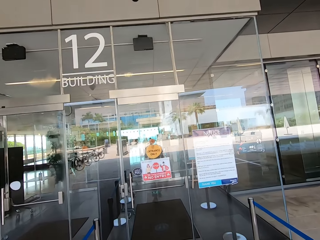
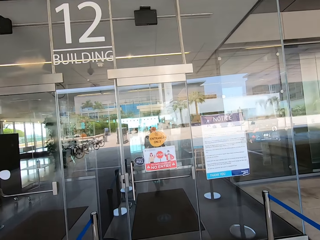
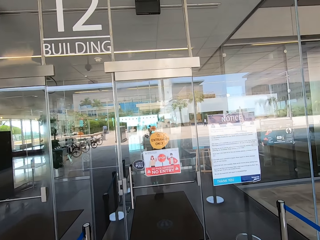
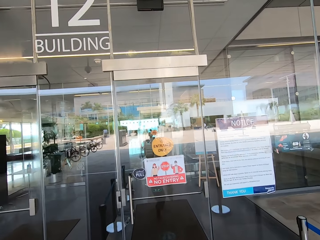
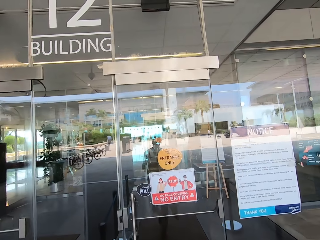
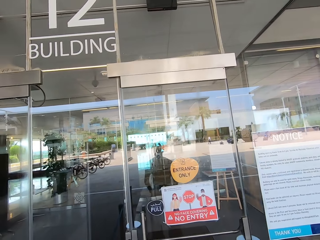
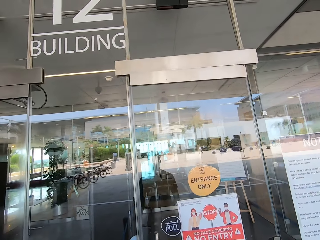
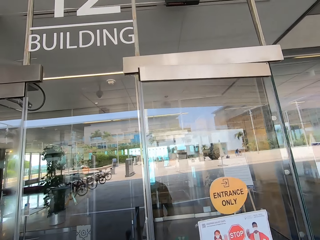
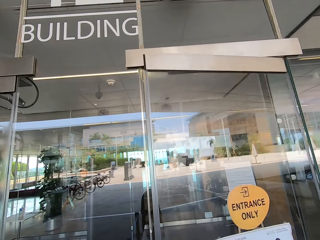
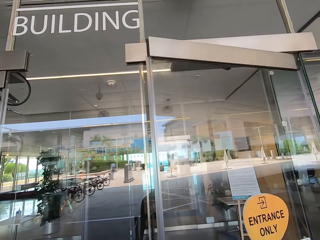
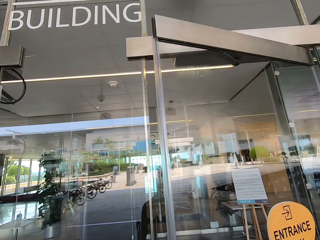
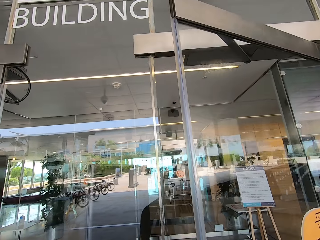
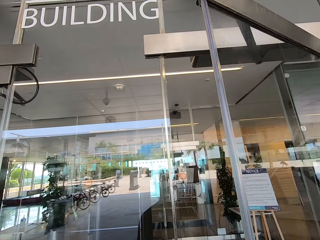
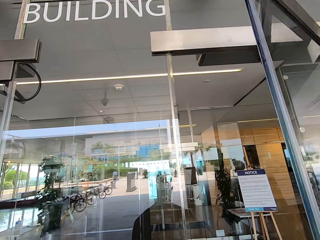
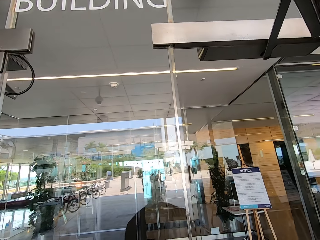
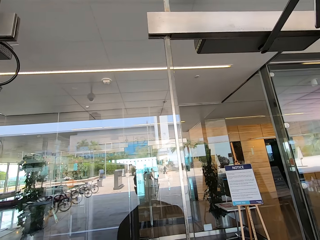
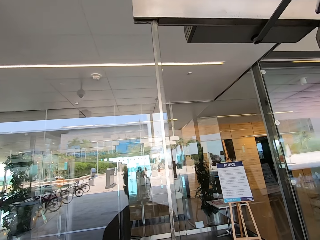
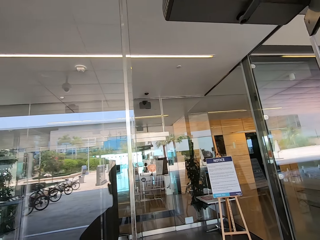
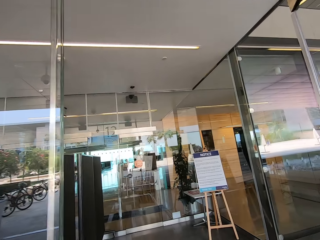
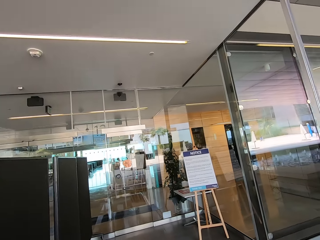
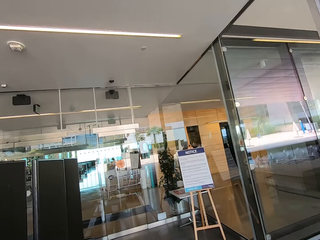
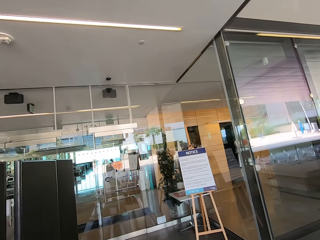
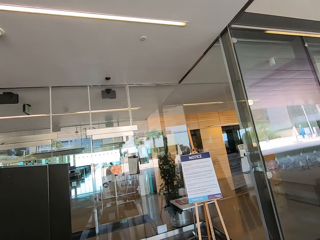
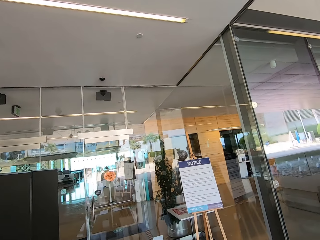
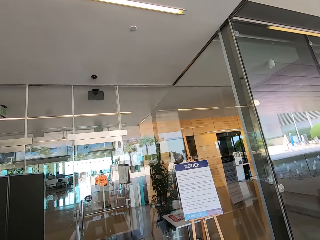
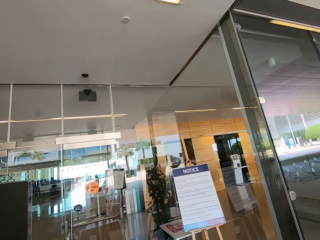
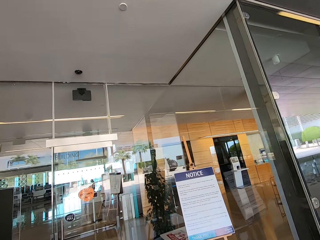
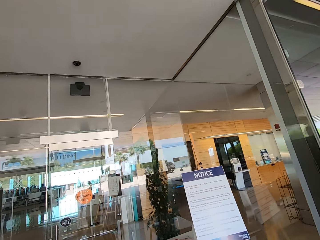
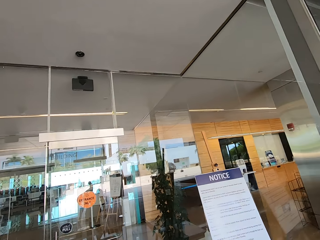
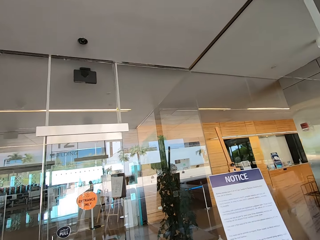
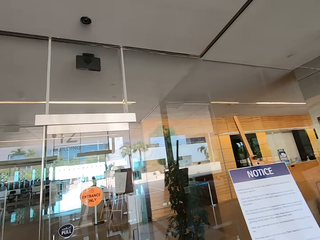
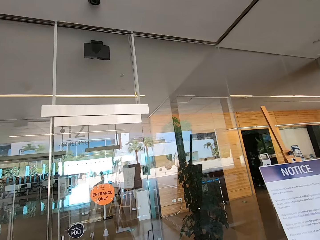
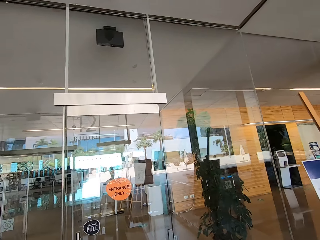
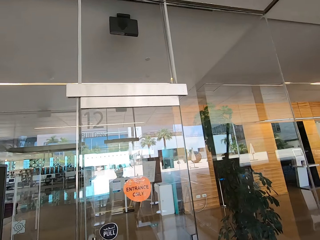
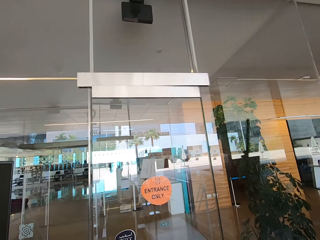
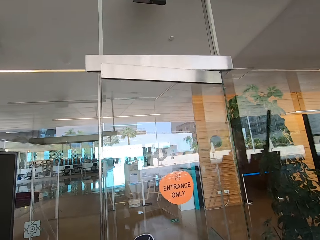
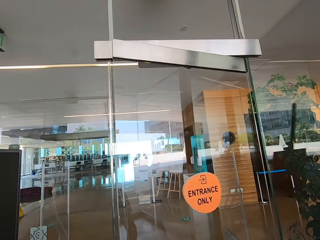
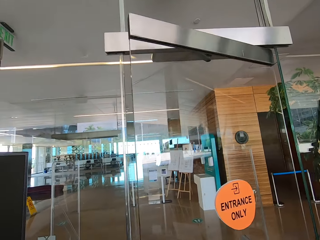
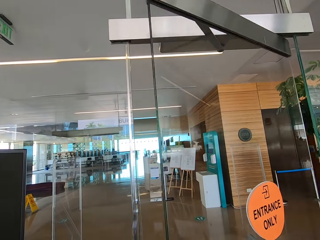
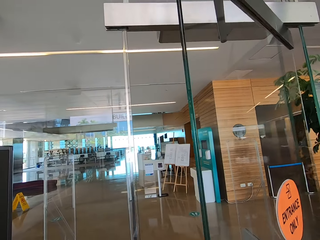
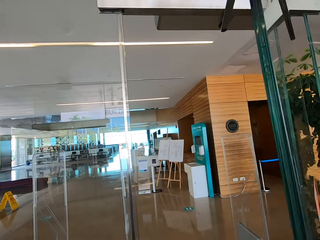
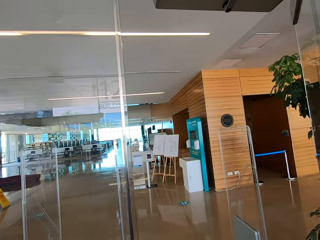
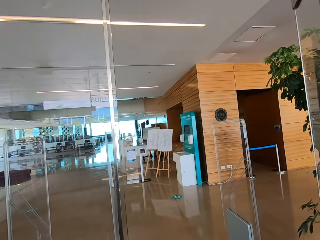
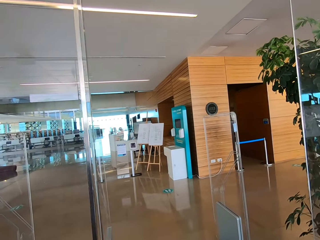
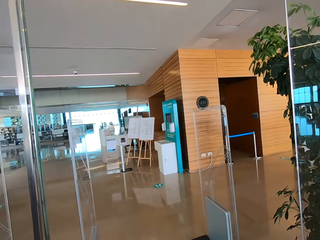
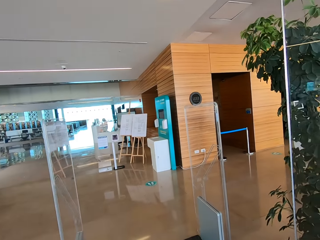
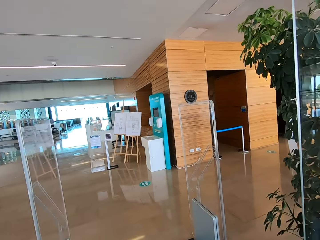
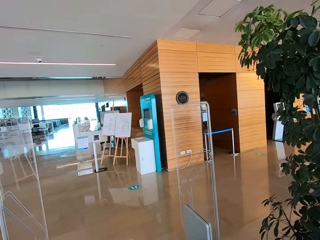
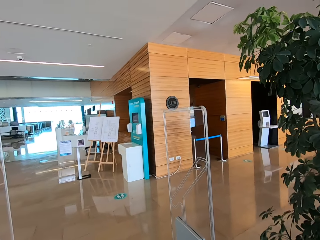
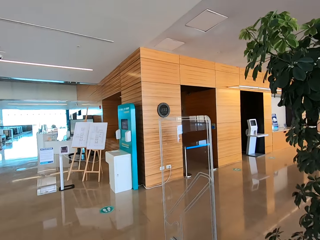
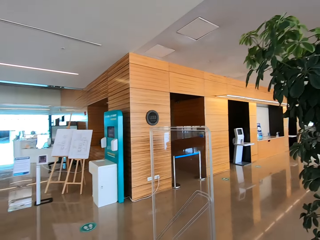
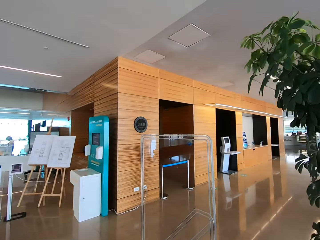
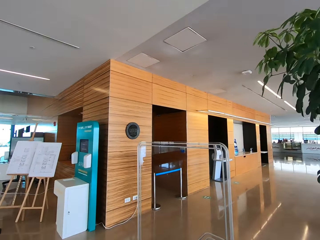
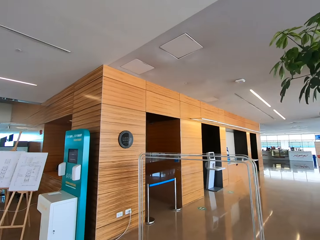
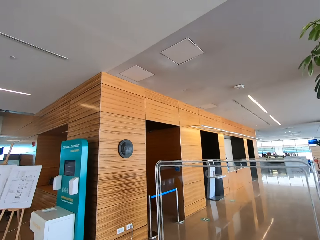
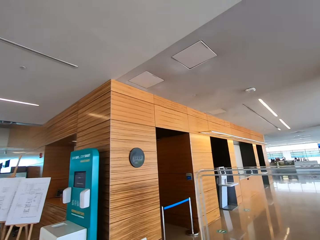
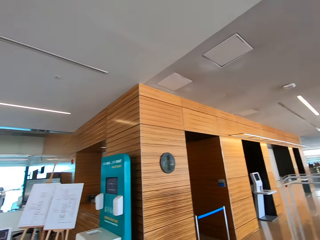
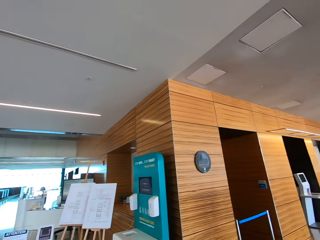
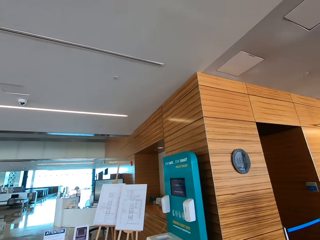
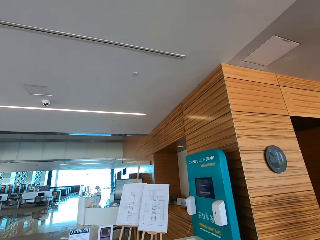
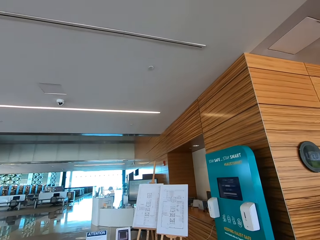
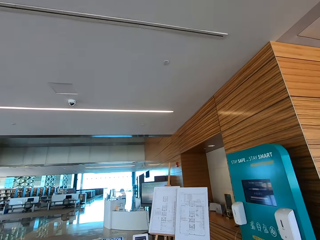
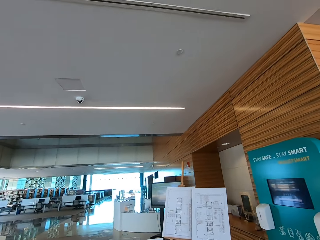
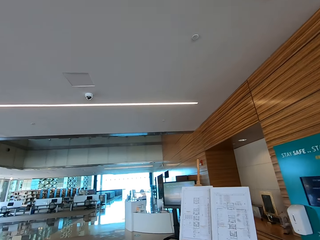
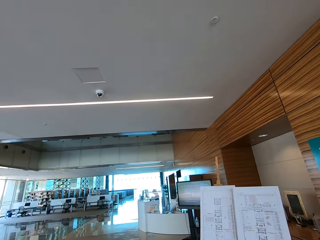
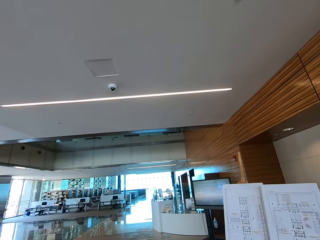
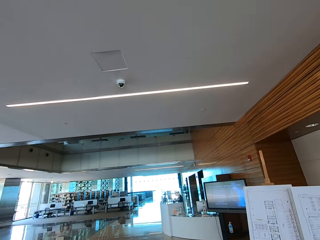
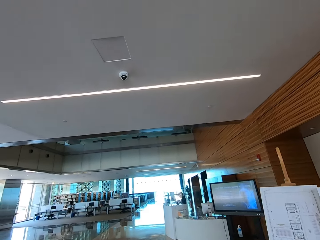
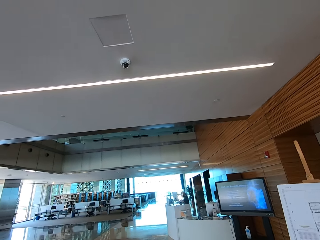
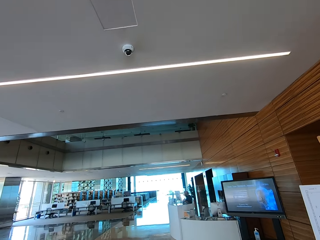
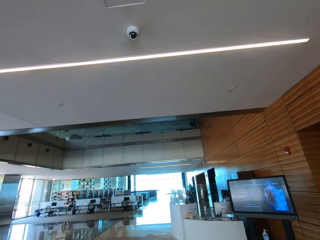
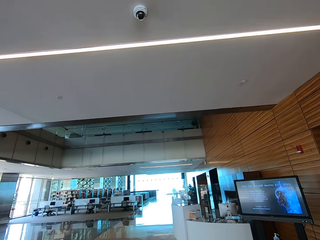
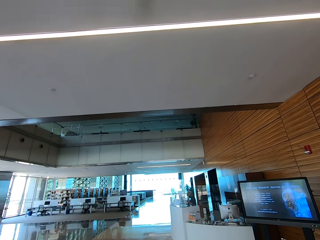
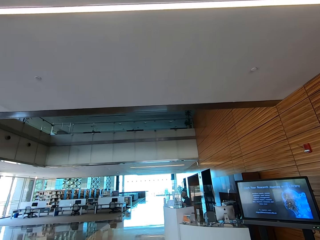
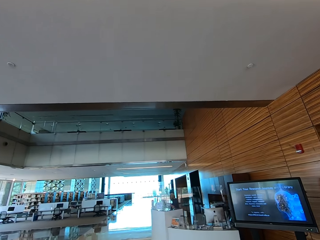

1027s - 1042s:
The camera wearer opens a door. They walk in the library. They open the door. They walk in the library.

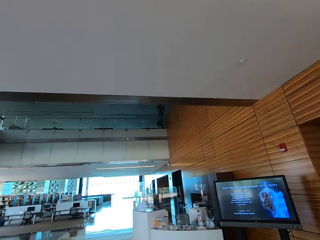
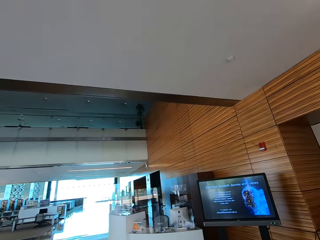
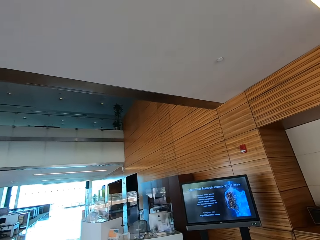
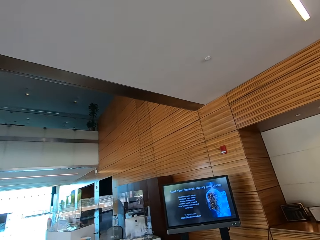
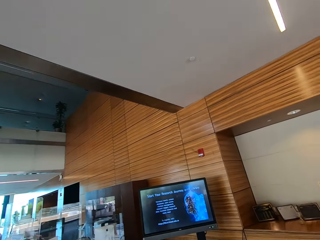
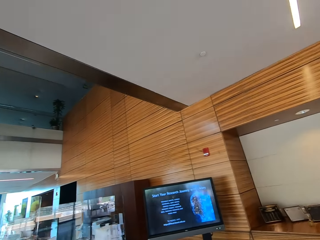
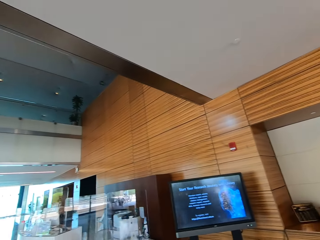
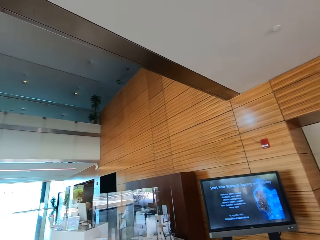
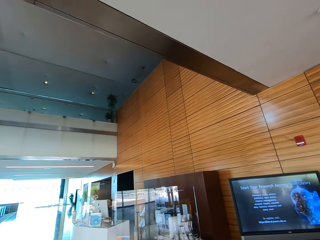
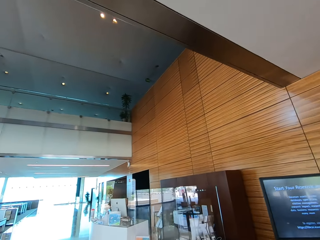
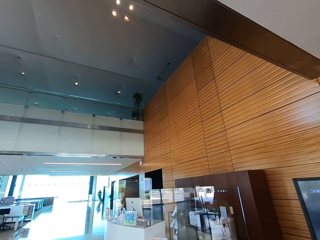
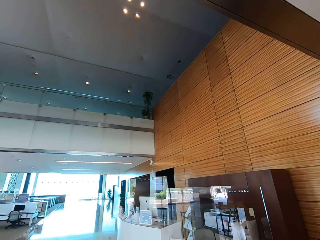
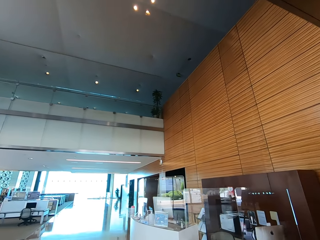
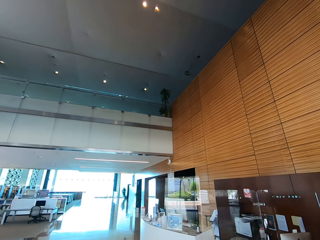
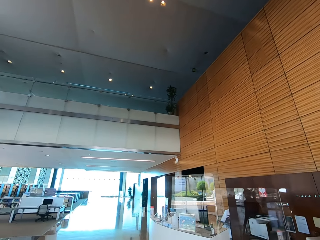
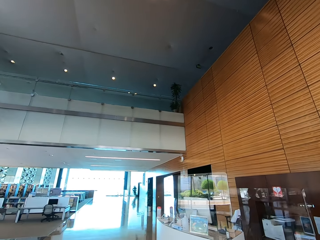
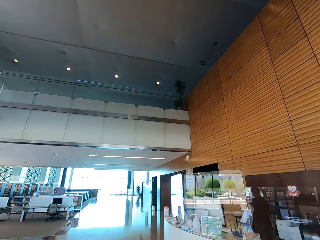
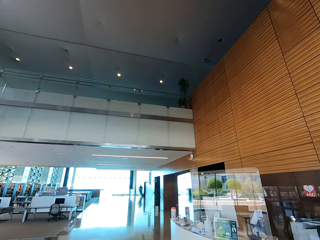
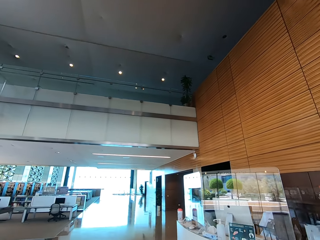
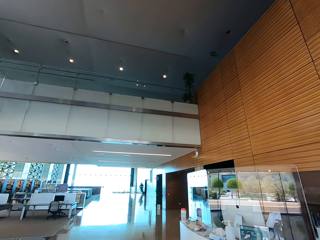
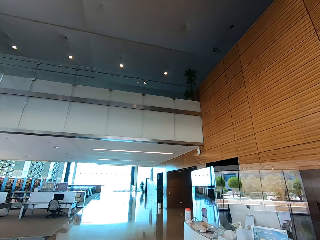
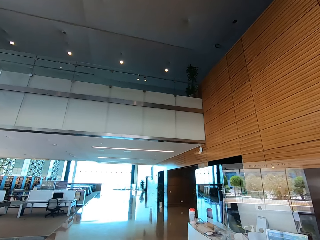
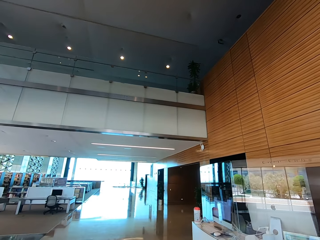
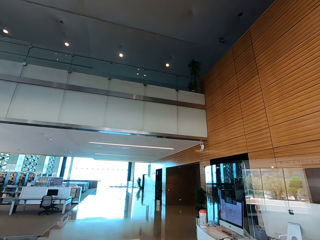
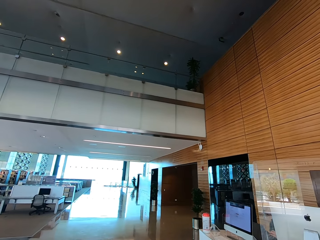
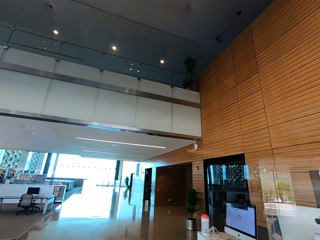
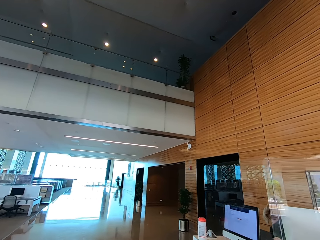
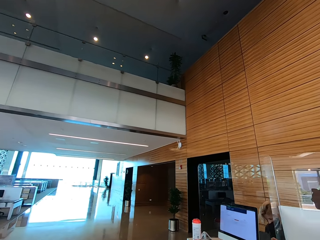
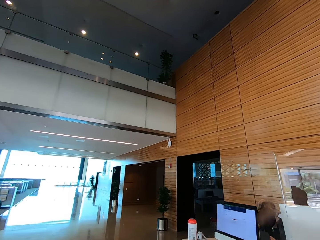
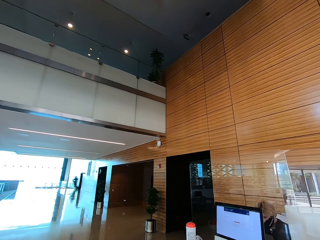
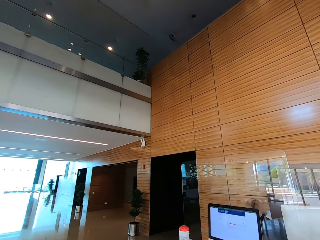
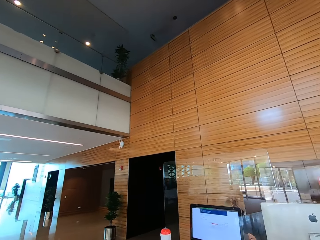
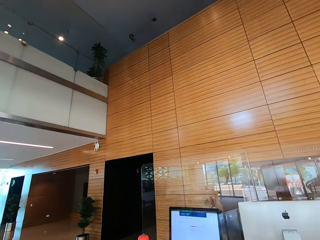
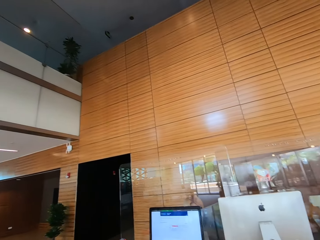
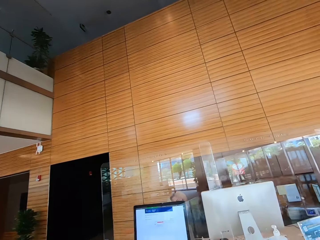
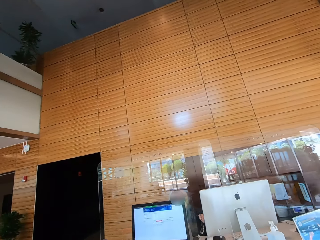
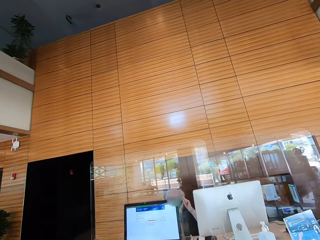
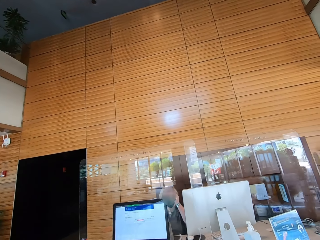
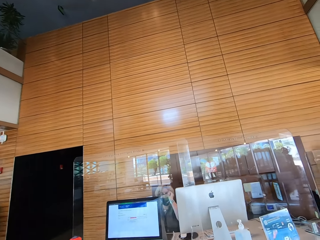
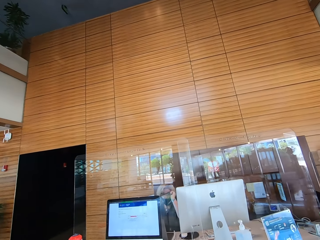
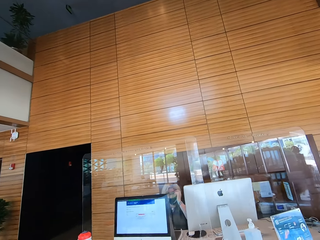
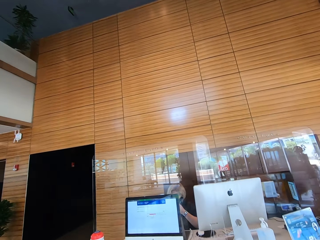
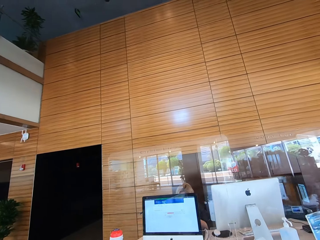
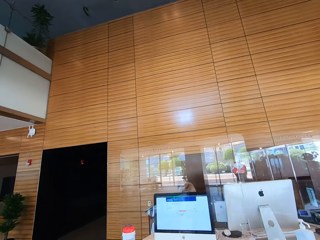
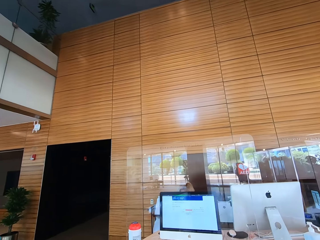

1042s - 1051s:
The camera wearer looks at a woman.
